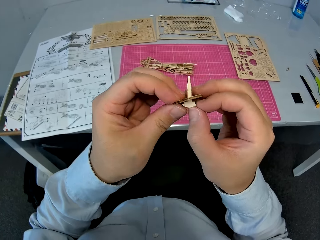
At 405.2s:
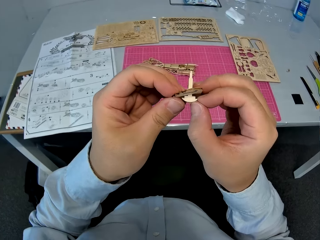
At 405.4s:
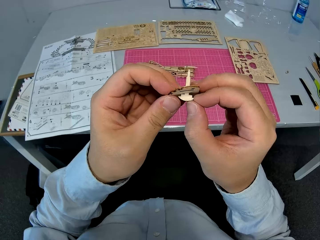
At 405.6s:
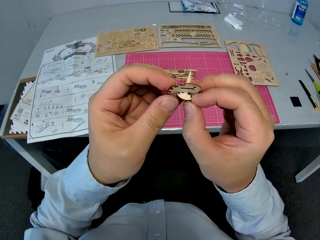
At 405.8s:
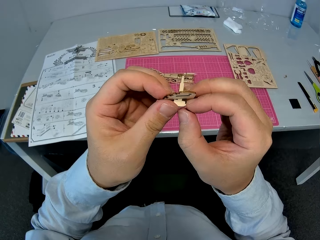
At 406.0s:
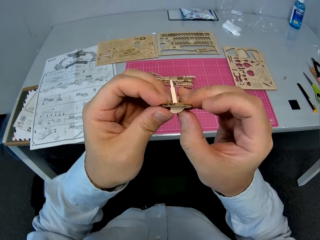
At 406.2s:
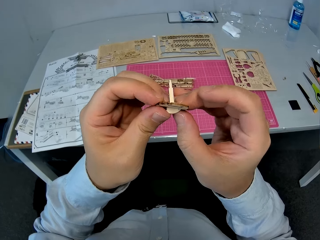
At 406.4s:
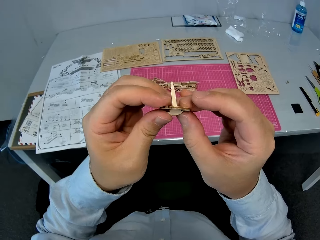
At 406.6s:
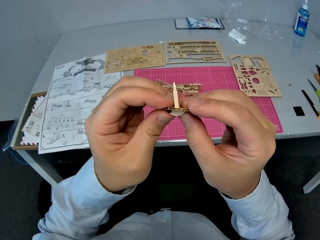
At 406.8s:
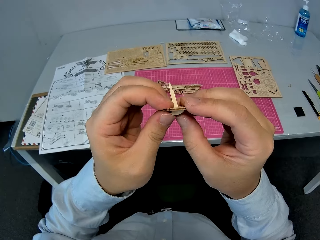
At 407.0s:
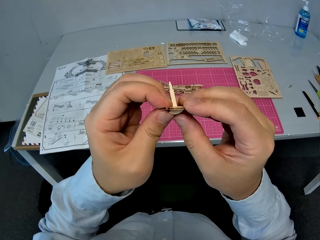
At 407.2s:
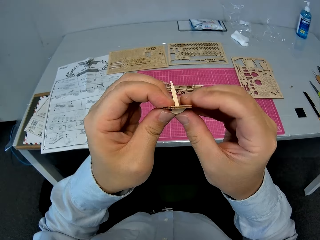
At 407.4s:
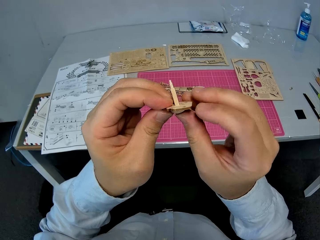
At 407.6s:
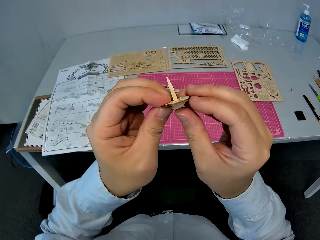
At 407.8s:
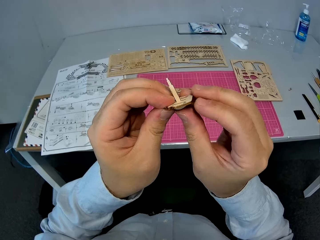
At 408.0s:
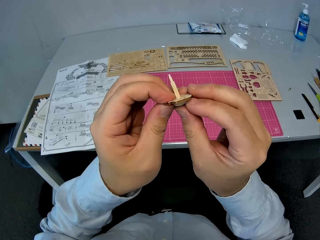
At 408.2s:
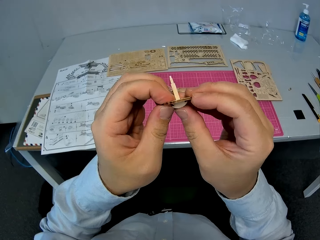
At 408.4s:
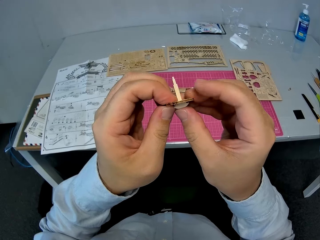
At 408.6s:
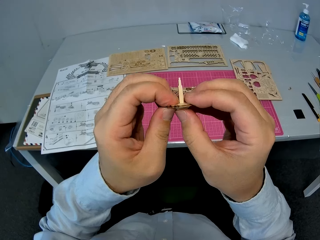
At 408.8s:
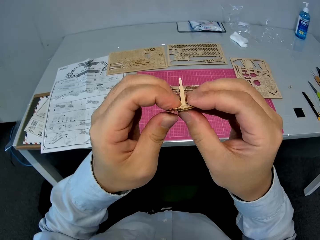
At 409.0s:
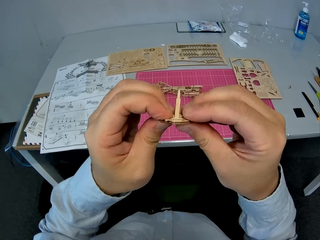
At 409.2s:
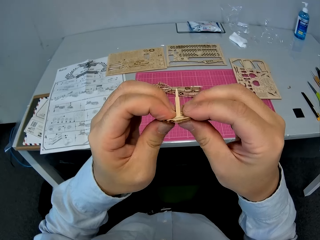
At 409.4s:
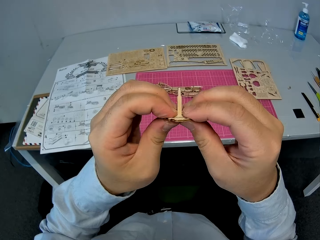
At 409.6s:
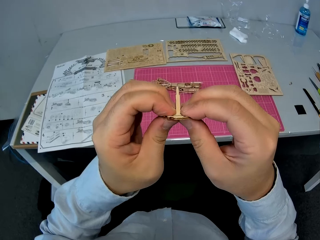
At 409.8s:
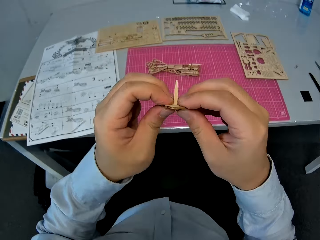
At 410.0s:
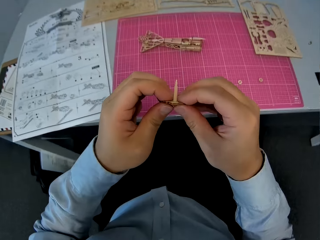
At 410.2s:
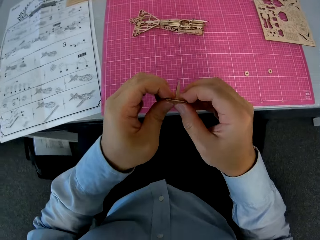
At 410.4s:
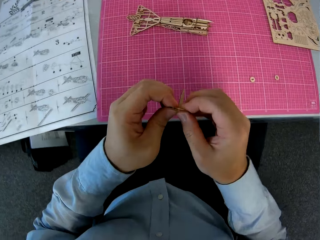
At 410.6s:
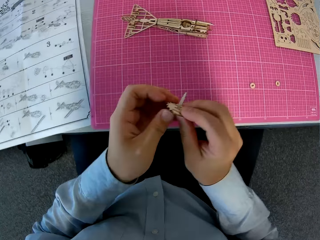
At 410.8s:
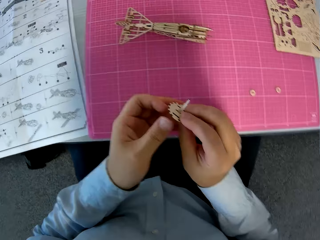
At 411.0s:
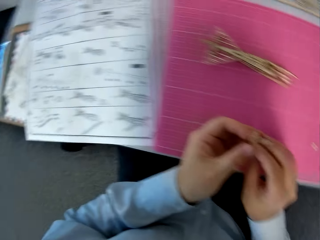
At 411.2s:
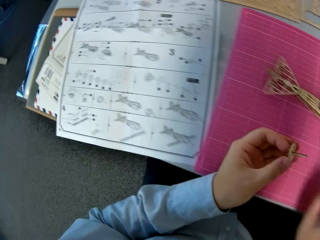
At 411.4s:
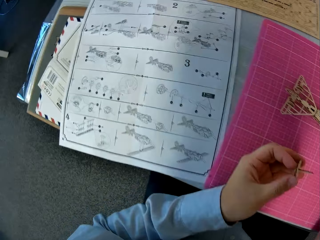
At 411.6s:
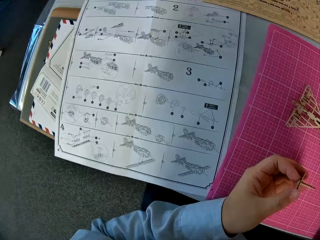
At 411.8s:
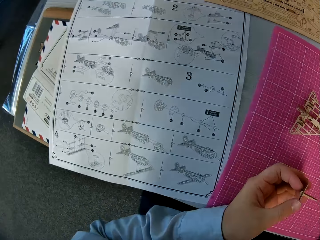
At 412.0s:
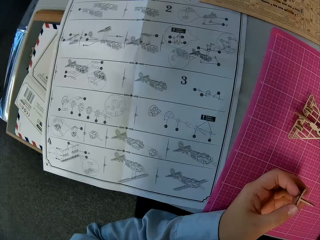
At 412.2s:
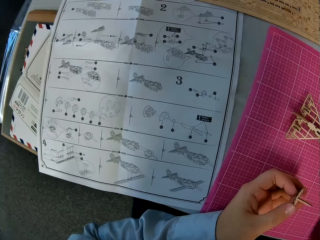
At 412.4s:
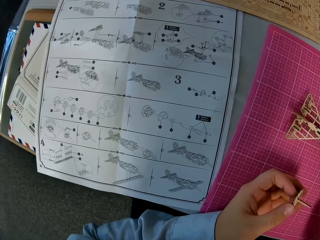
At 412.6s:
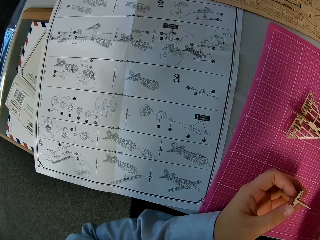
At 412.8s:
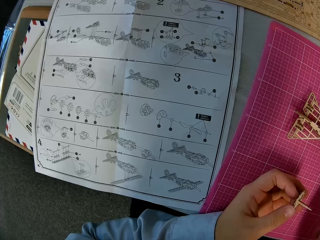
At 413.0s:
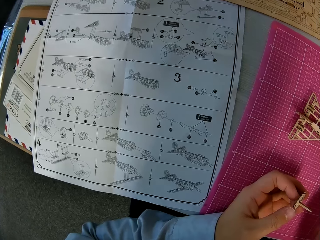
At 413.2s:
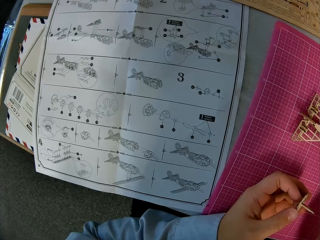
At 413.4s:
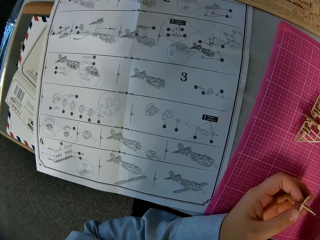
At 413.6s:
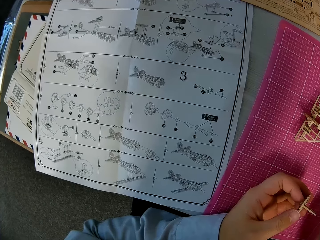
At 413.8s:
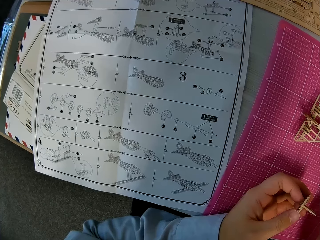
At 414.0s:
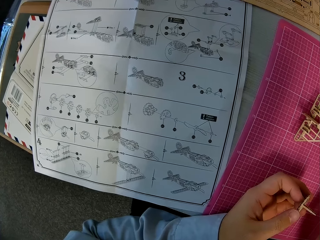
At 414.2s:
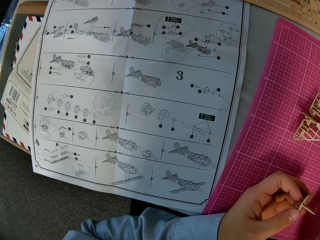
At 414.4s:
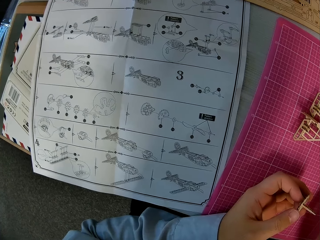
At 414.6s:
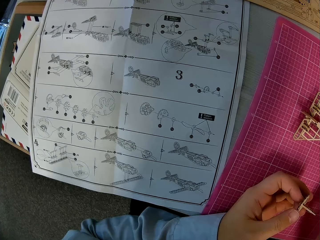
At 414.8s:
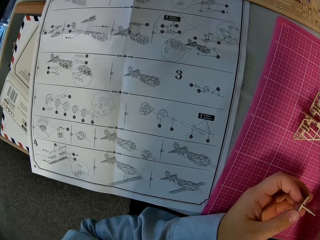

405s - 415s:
The camera wearer turns around. They look at the instructions booklet closely. They pick up a wooden piece from the cutting sheet.

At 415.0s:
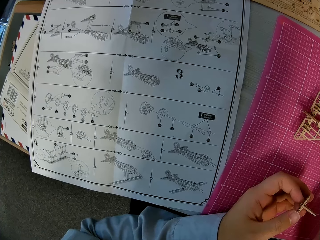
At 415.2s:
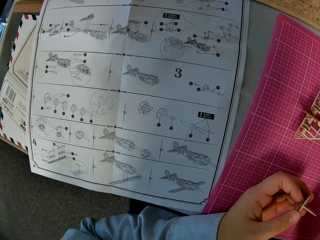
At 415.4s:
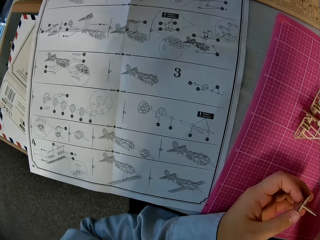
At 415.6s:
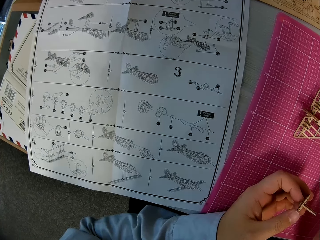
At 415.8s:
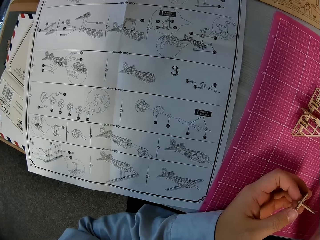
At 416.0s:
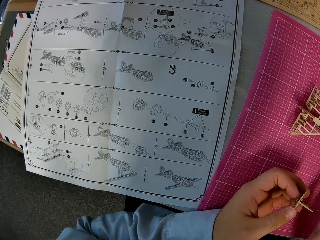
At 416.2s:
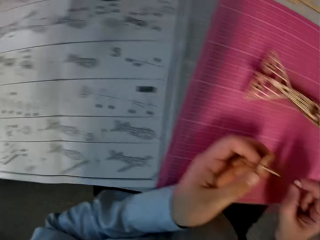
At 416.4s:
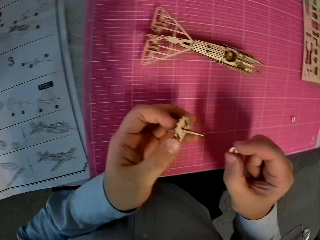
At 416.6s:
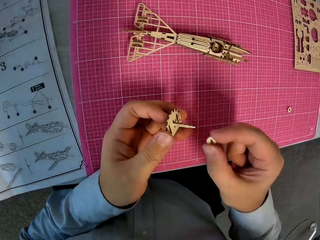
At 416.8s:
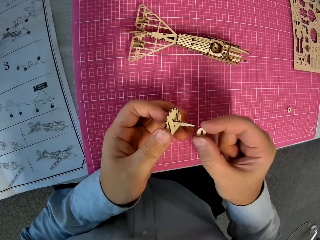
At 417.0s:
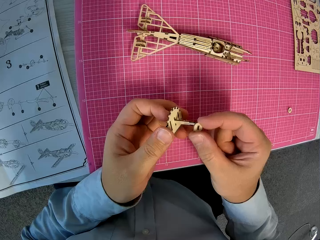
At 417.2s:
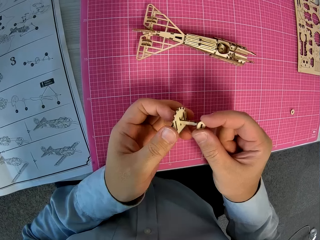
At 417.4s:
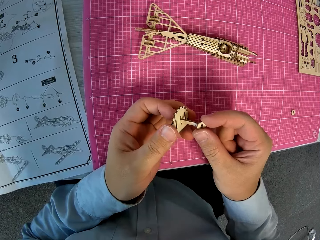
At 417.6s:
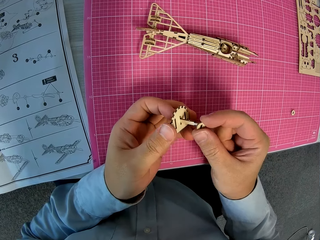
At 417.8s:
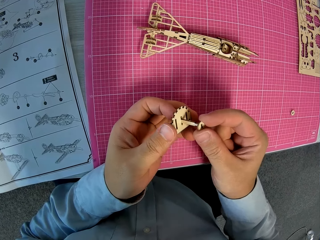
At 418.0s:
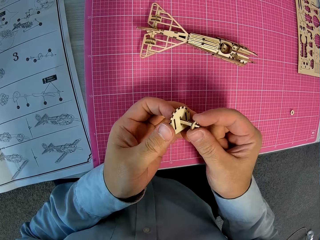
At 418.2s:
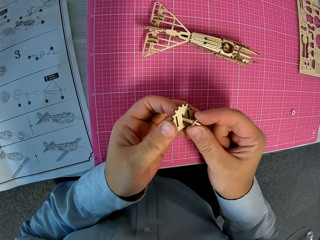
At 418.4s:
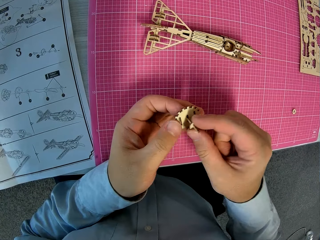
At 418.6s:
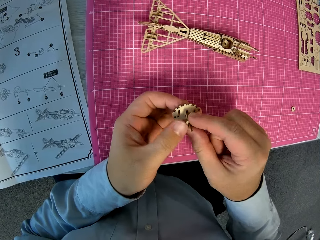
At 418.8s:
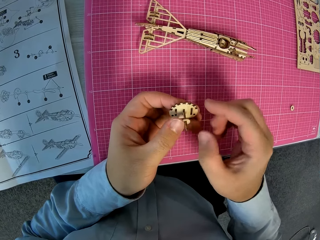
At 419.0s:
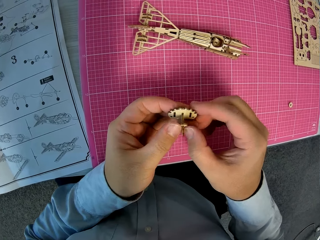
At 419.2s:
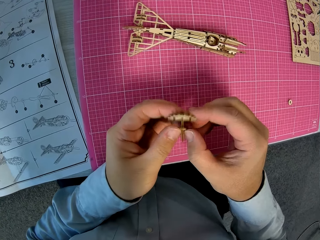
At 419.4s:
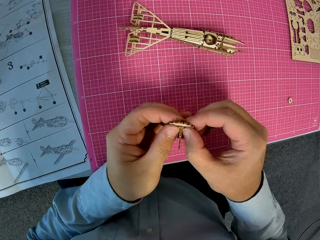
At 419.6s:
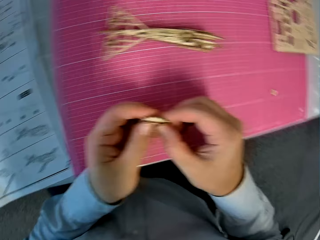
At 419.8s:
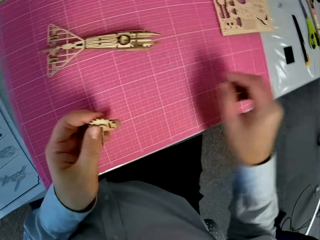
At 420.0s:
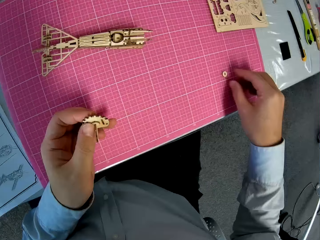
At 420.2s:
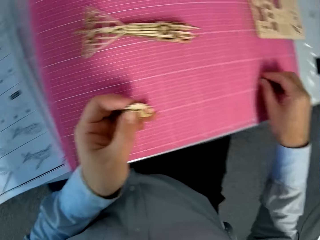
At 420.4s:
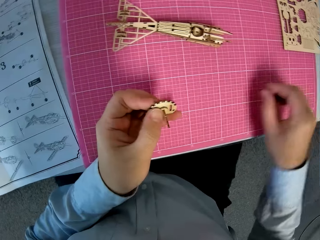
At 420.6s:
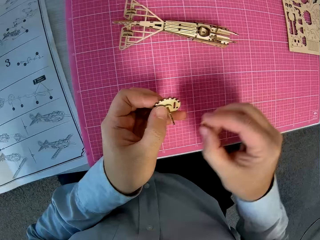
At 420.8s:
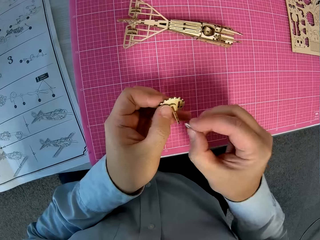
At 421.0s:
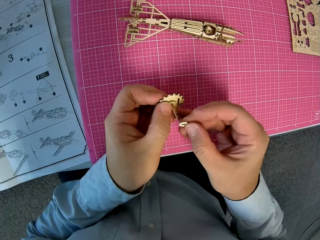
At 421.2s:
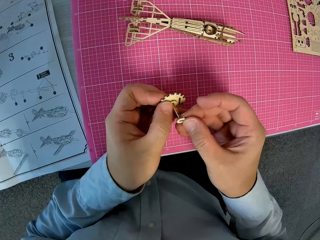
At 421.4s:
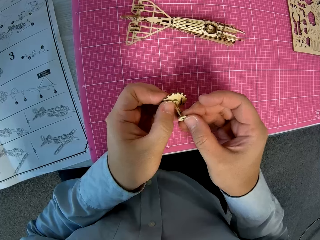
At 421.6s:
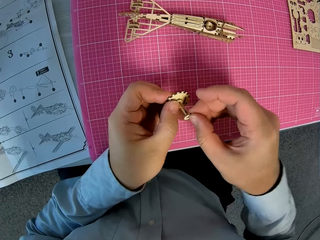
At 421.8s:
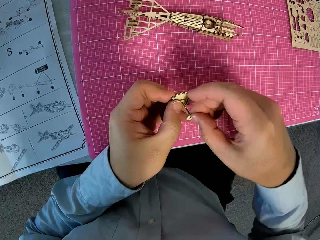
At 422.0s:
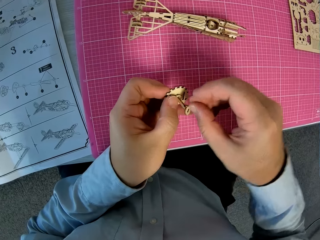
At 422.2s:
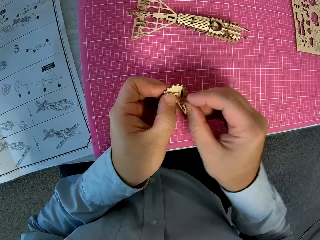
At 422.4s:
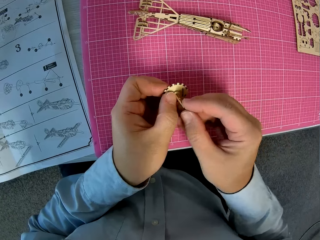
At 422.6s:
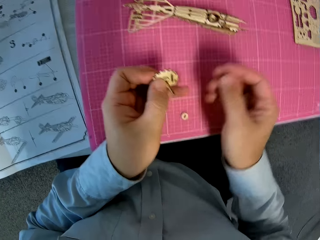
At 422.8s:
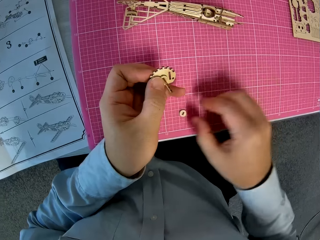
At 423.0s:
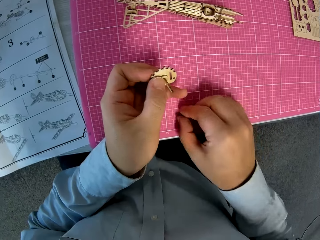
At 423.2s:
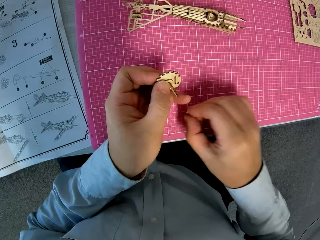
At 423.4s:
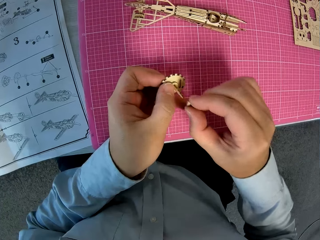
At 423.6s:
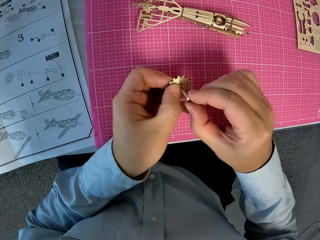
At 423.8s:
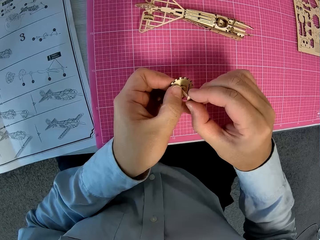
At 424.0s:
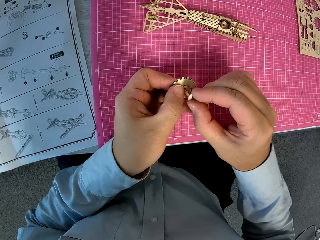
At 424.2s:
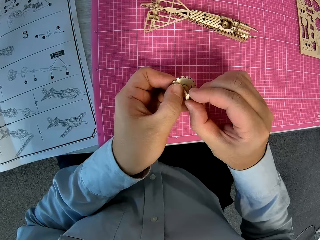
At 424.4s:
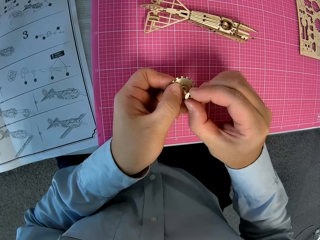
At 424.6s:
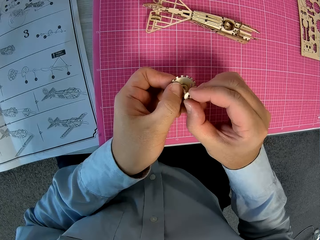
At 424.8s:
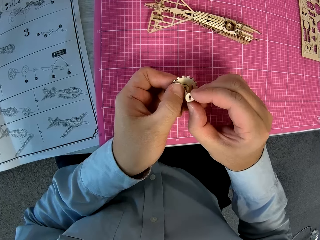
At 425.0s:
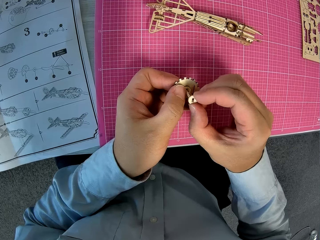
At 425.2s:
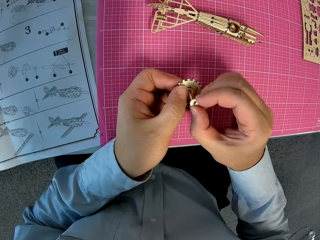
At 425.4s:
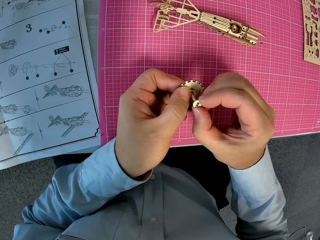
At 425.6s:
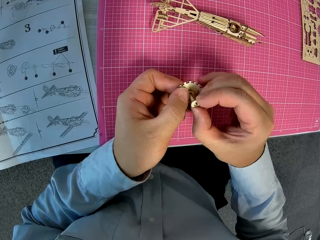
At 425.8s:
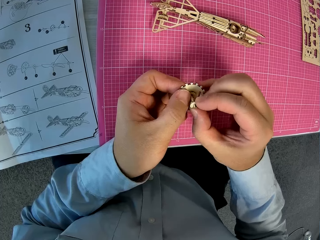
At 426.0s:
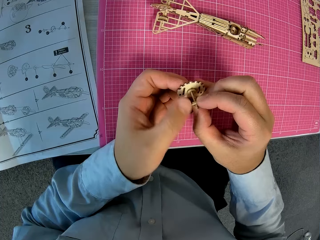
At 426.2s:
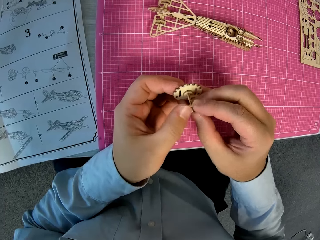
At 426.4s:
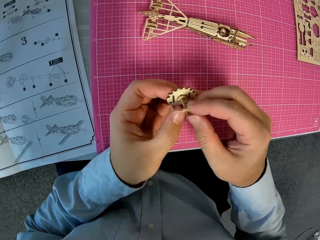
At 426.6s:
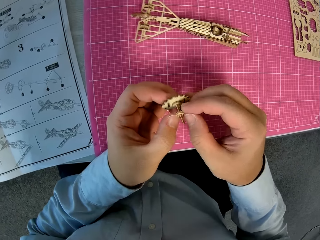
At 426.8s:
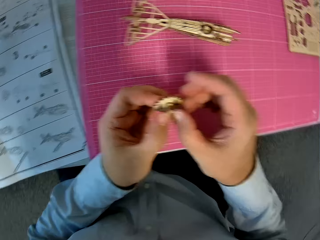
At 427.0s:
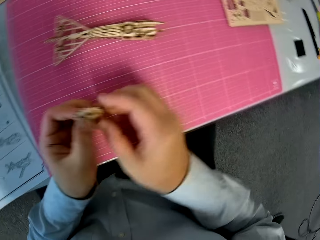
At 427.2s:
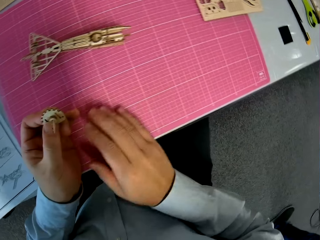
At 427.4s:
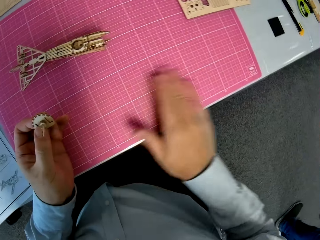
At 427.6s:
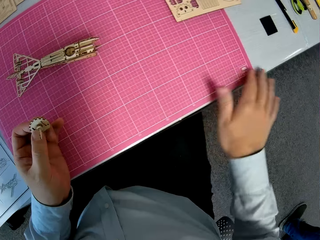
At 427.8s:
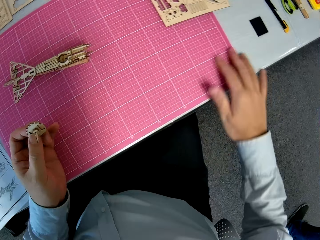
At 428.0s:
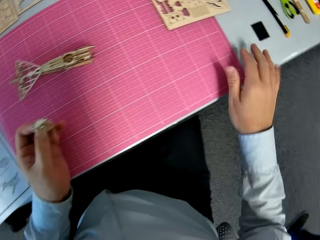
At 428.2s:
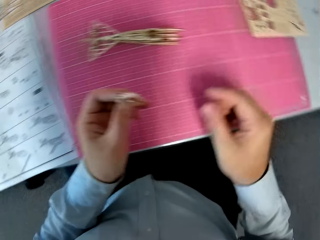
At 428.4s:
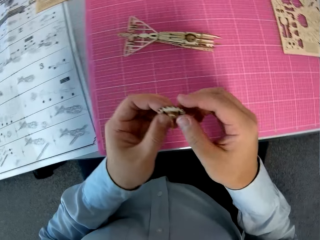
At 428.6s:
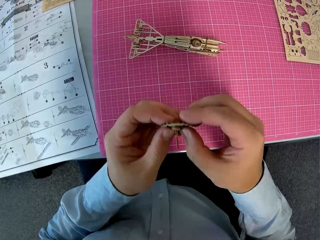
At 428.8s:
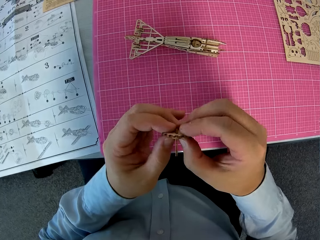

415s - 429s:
The camera wearer turns around. He attaches the wooden piece to the wooden pieces in his left hand. He picks up another wooden piece from the cutting sheet. He attaches the wooden piece to the wooden pieces in his left hand. He picks up the wooden piece from the cutting sheet. He attaches the wooden piece to the wooden pieces in his left hand. He dusts the cutting sheet with his left hand. He adjusts the wooden pieces in his hands.
